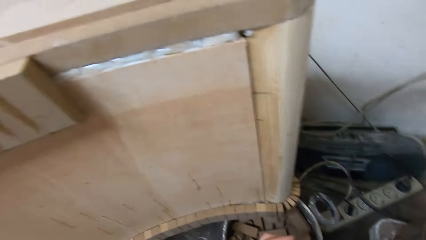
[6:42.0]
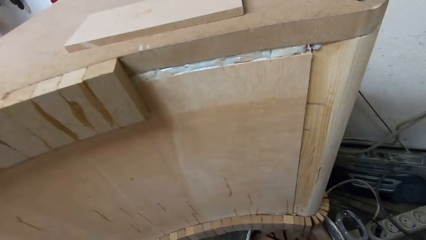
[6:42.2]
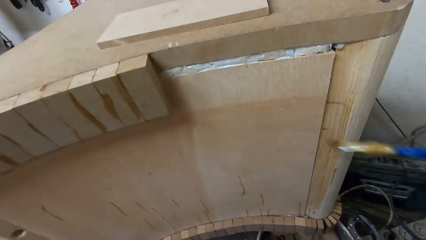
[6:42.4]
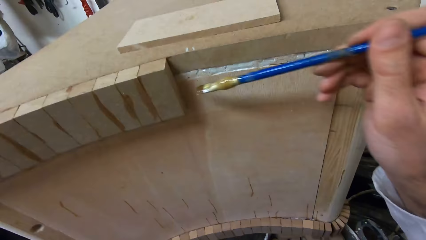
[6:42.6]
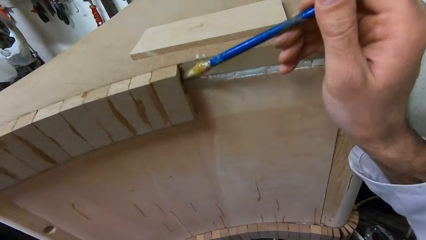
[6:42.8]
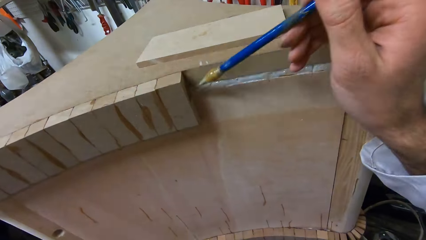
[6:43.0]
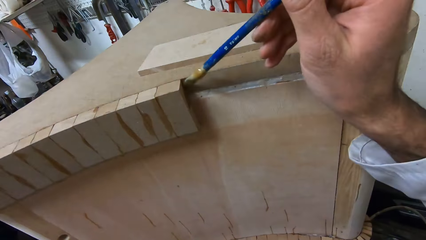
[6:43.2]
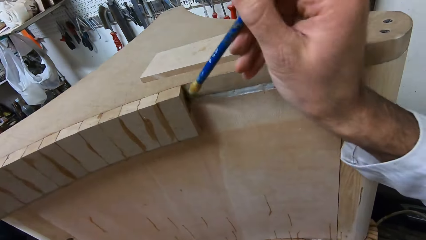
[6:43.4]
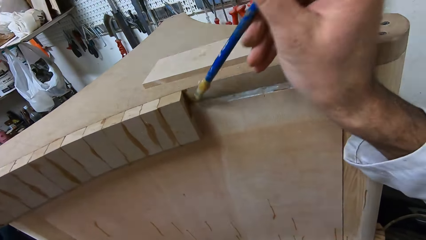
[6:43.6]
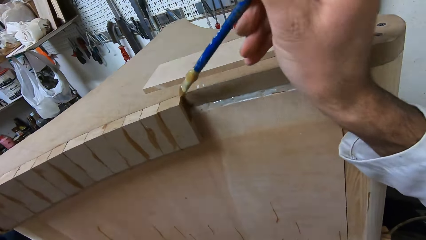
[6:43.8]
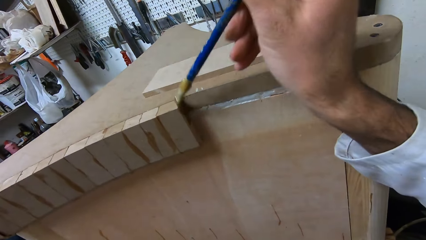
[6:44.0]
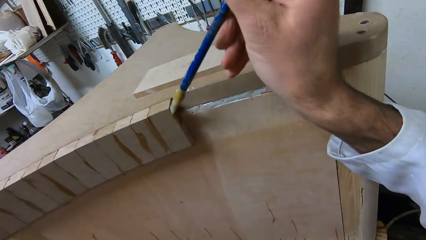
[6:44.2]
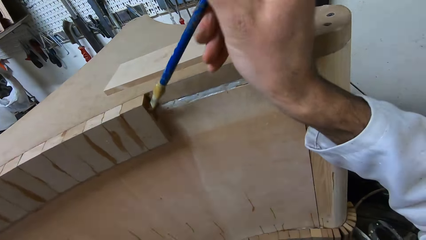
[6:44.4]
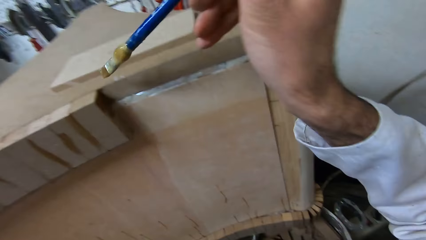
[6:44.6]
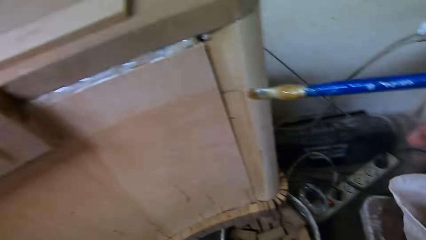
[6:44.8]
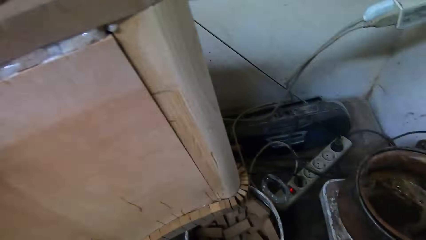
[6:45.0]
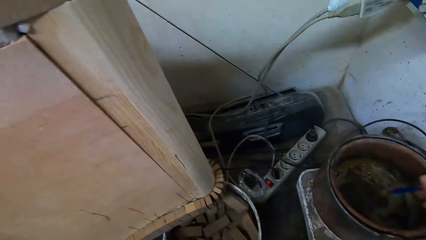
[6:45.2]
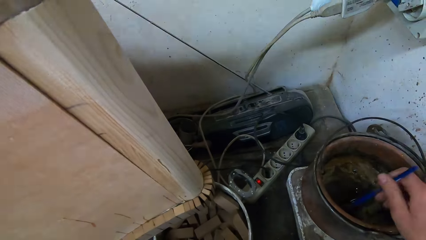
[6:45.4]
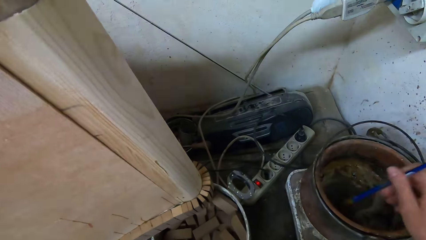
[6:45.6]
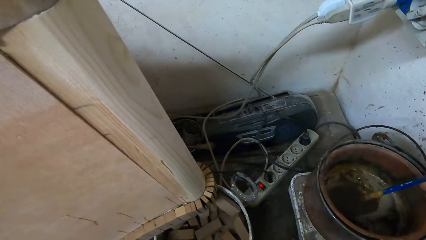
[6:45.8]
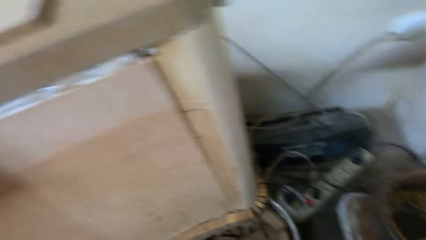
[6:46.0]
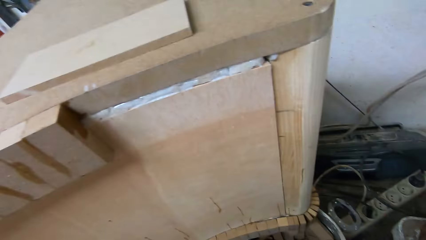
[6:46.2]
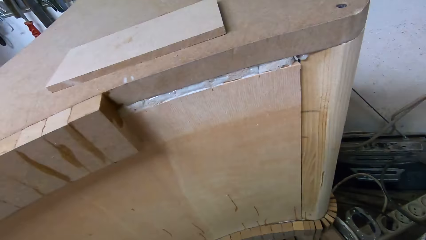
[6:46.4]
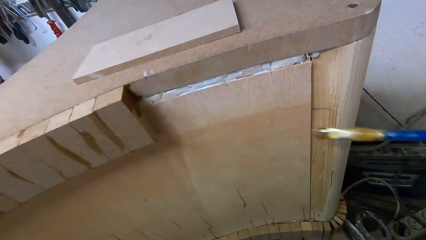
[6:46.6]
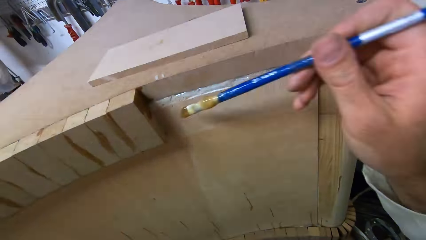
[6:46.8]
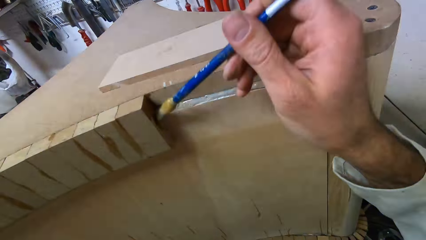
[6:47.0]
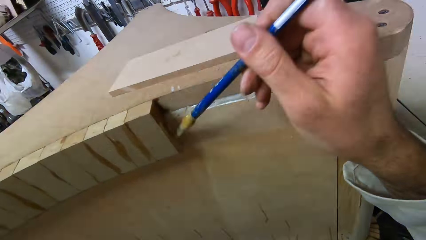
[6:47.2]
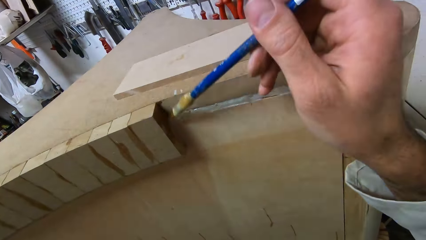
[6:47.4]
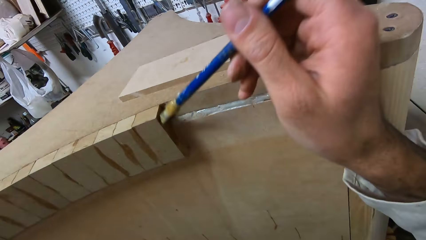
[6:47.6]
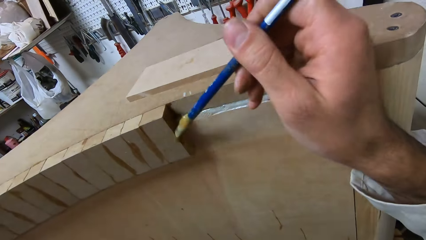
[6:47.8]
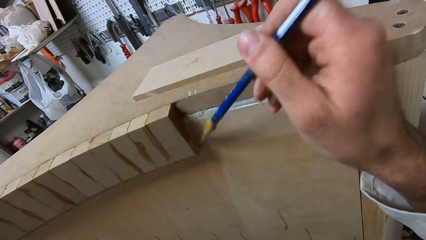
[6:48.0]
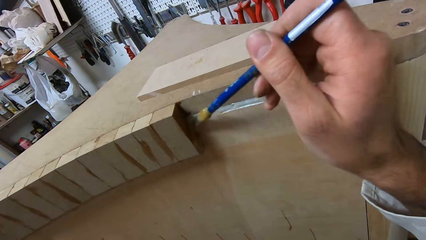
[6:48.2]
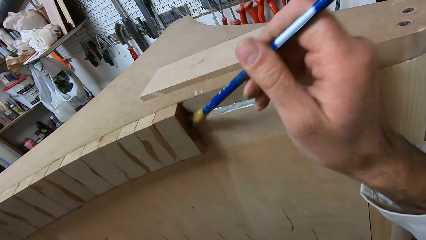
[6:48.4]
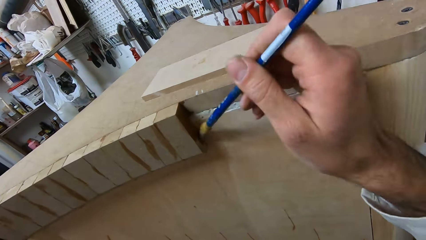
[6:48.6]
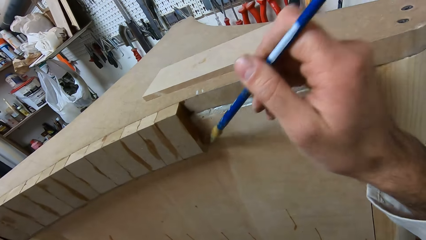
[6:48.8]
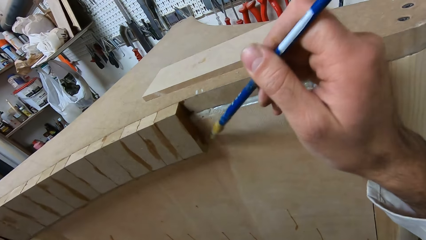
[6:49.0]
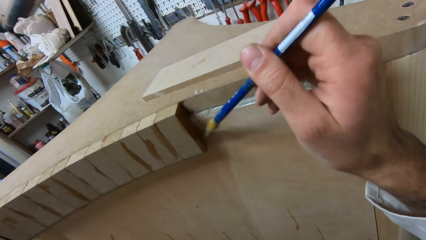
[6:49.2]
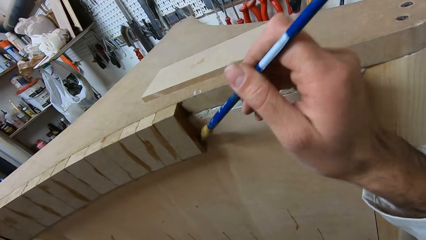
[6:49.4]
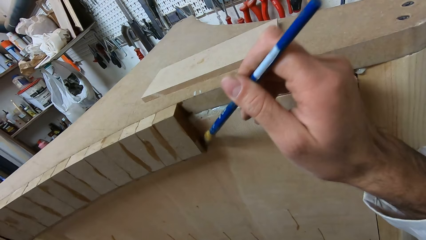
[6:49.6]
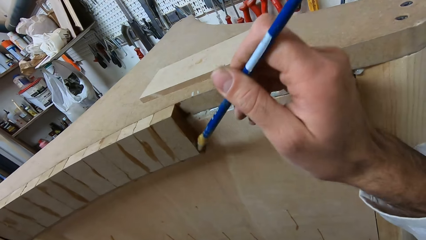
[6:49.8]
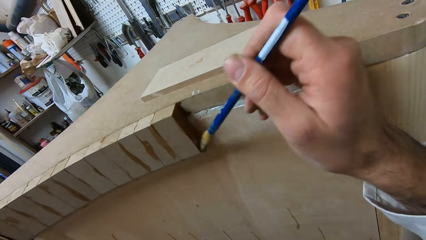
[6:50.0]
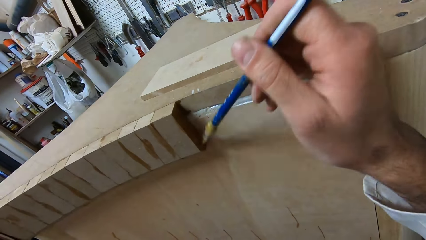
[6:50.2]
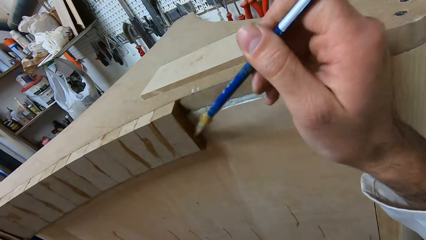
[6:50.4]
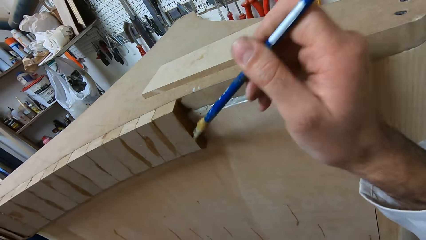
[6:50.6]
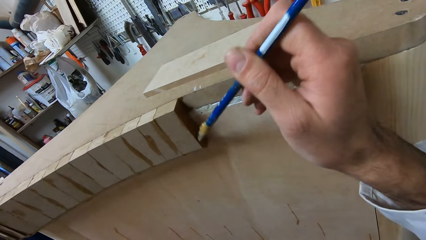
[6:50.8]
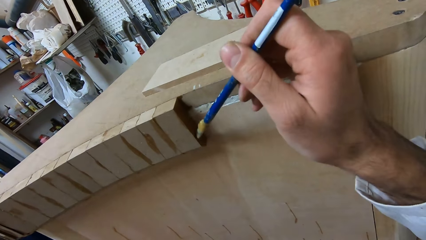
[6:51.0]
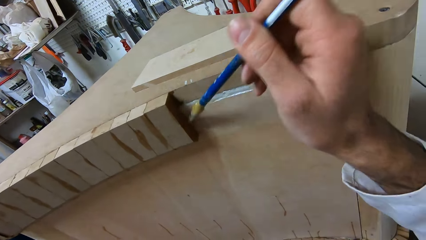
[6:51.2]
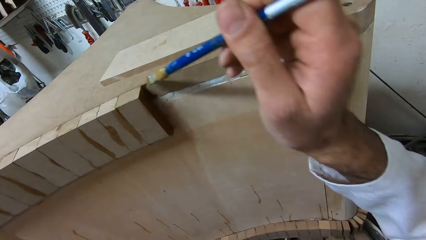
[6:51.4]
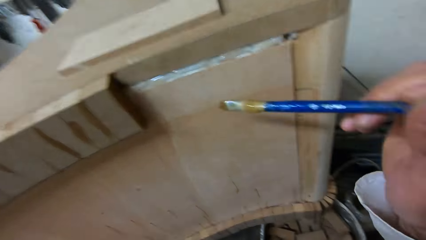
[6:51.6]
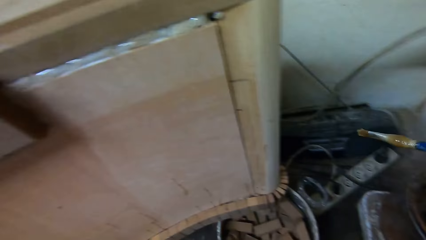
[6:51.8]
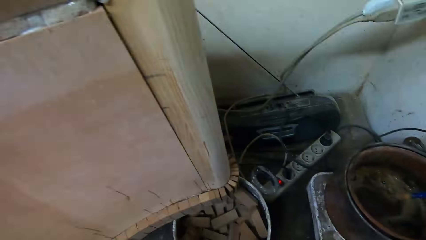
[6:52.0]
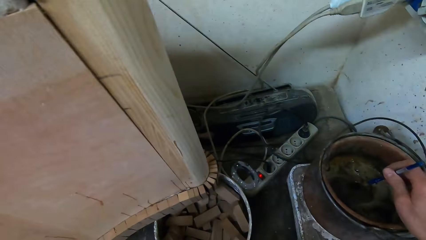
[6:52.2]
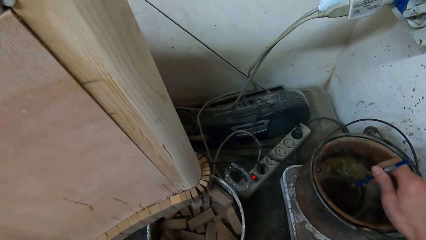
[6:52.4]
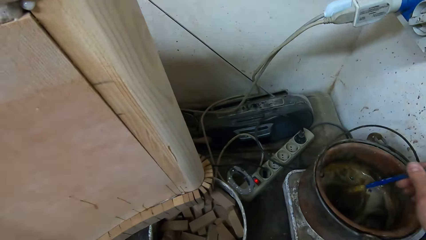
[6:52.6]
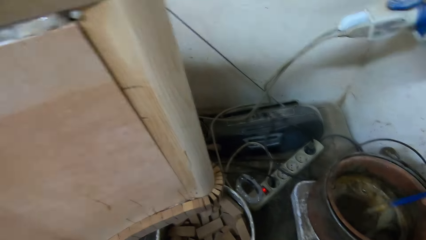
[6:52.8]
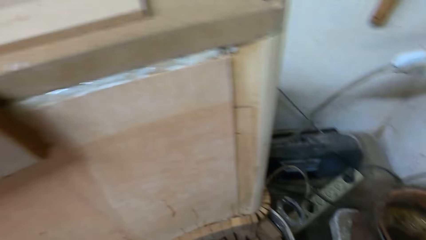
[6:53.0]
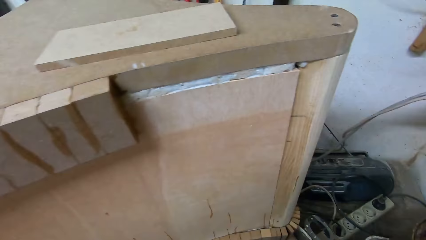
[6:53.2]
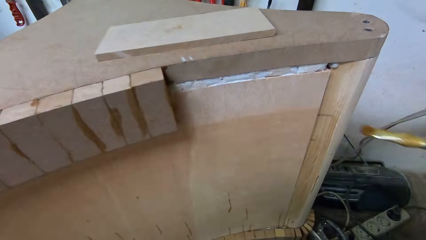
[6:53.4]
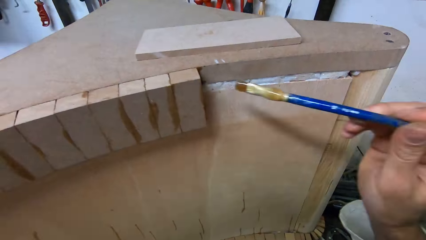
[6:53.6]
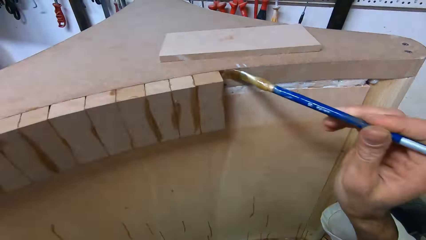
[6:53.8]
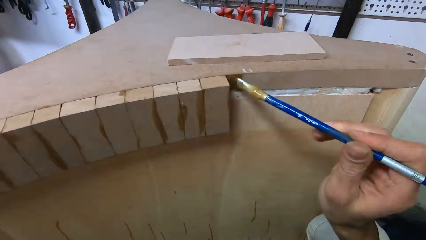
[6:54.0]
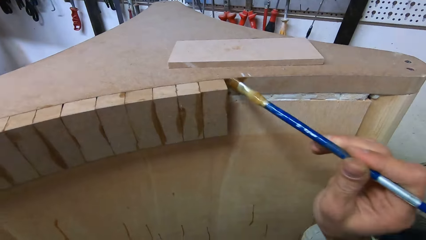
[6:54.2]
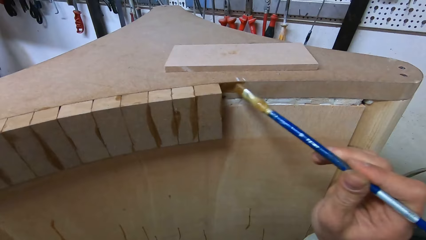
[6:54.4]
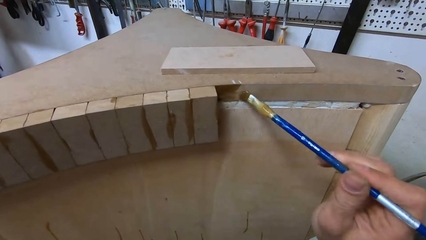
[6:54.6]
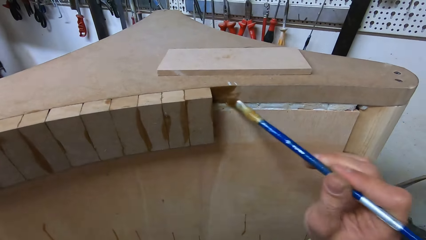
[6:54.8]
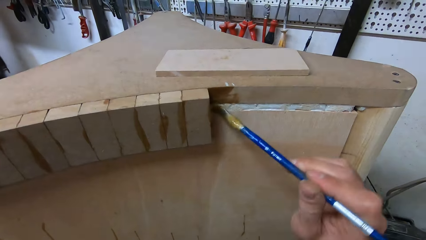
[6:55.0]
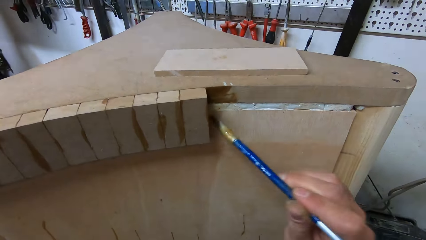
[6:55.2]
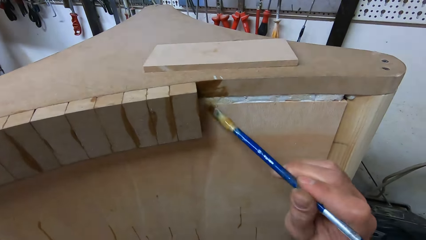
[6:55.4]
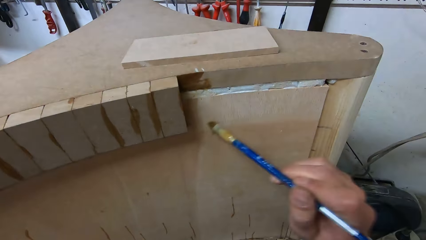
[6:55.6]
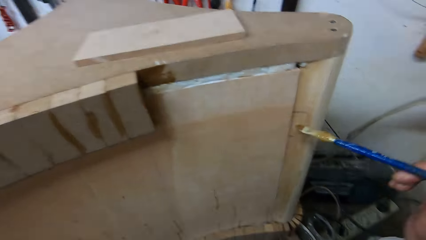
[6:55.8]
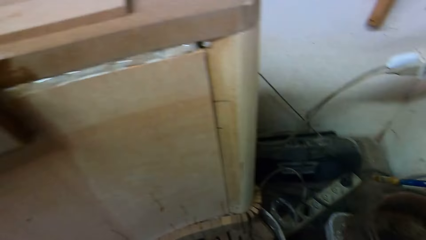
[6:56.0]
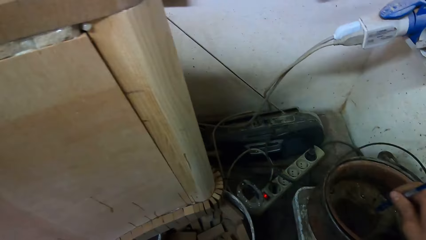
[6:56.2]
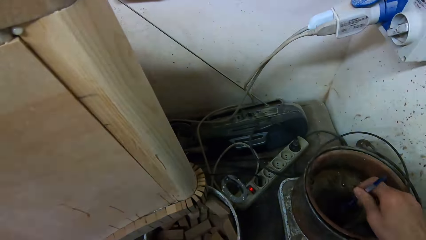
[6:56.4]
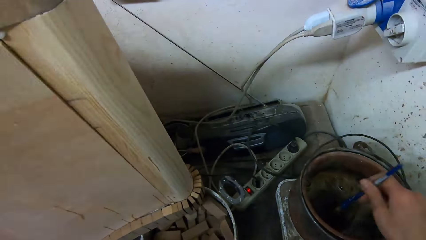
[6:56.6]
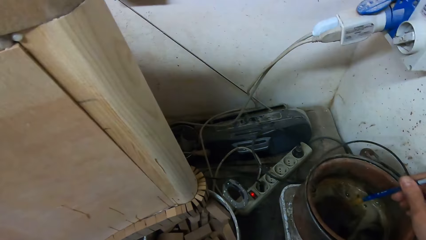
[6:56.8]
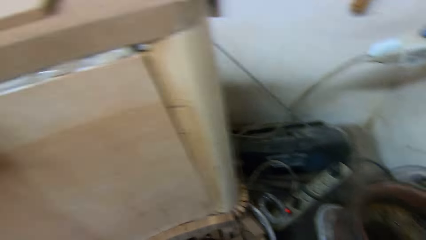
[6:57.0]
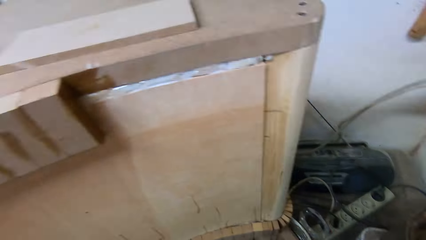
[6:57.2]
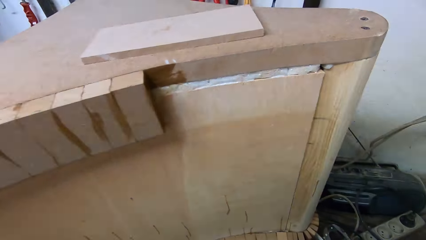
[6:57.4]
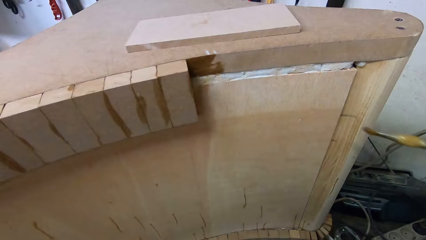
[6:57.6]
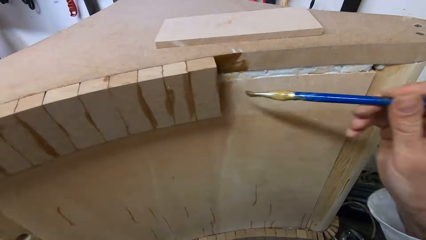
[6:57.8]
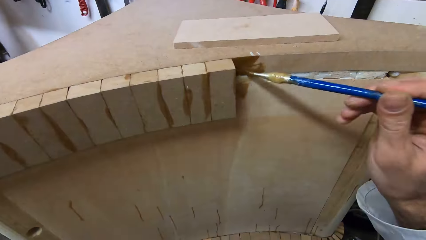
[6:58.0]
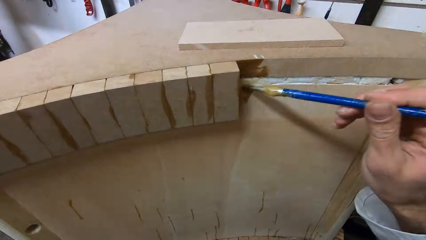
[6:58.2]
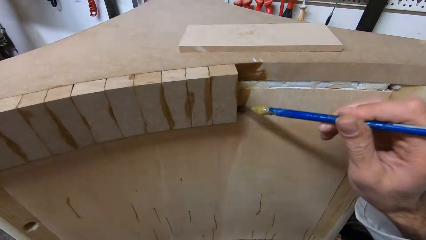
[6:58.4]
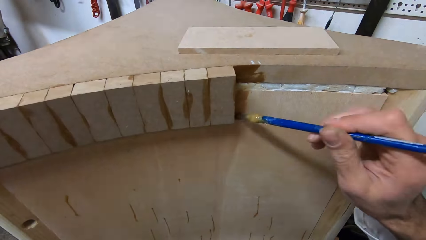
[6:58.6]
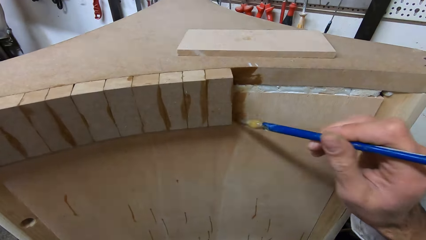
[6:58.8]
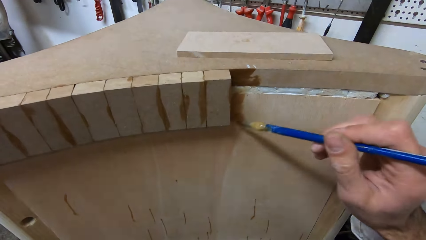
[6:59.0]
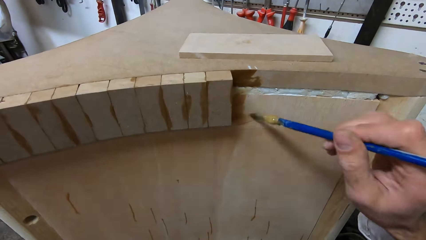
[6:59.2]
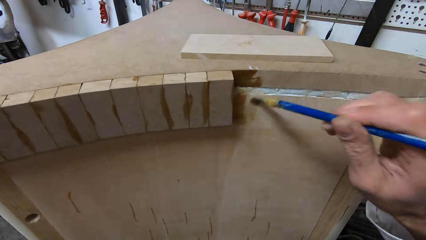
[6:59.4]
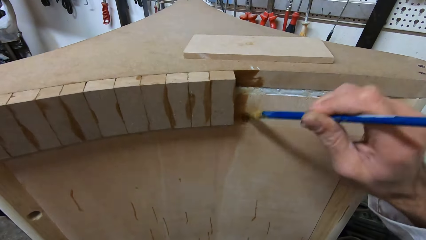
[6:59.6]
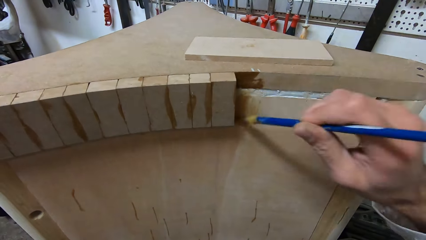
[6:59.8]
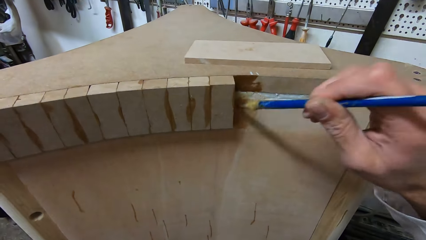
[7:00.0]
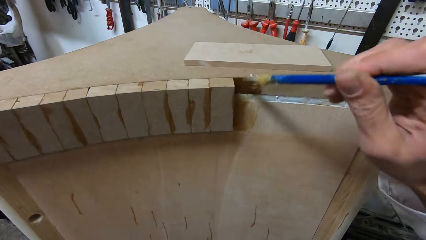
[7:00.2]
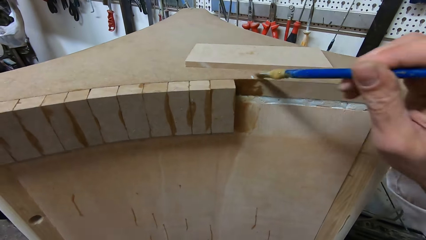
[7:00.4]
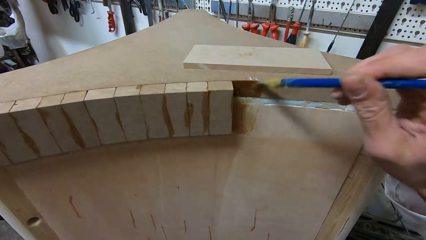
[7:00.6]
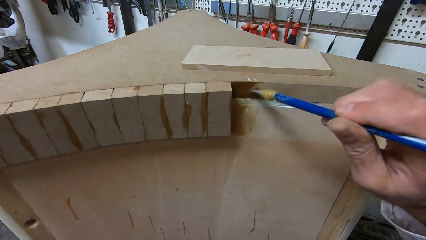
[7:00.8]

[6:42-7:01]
The camera wearer turns to the table again. They apply glue to the furniture with the glue brush. They move the brush to the pot. They dip the glue brush into the bucket of glue. They stir the glue in the pot. They turn to the table. They apply glue to the furniture with the glue brush. They move the brush to the pot. They dip the glue brush into the bucket of glue. They stir the glue in the pot. They turn to the table. They apply glue to the furniture with the glue brush. They move the brush back to the pot. They dip the glue brush into the bucket of glue. They turn to the table. They apply glue to the furniture with the glue brush.
